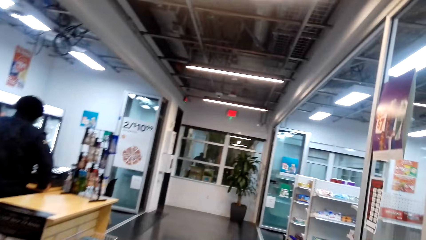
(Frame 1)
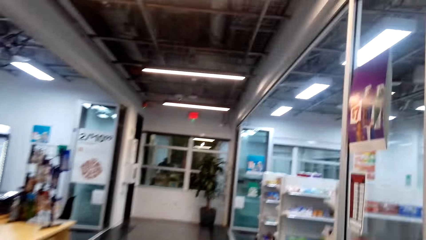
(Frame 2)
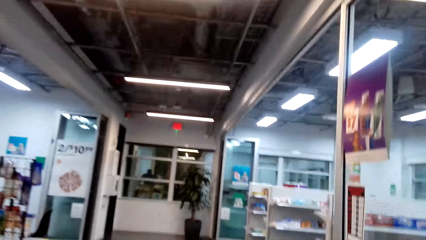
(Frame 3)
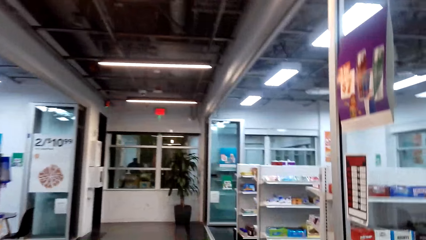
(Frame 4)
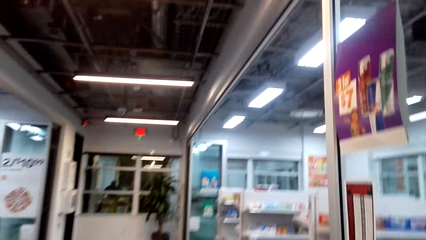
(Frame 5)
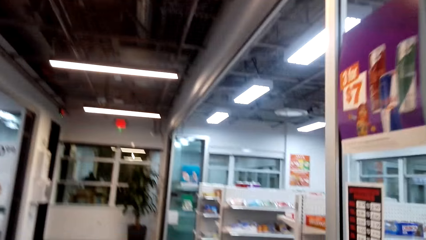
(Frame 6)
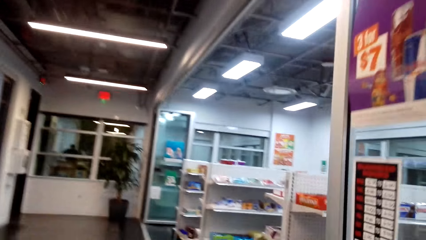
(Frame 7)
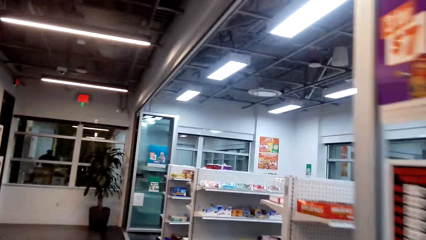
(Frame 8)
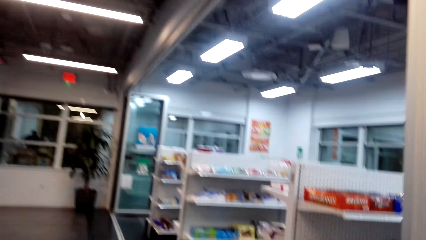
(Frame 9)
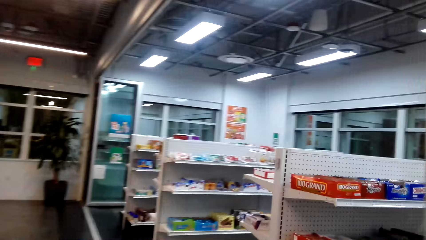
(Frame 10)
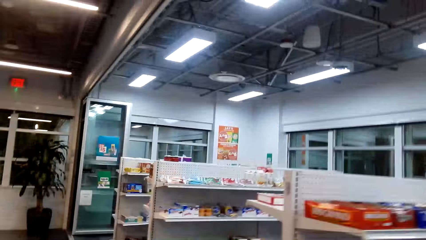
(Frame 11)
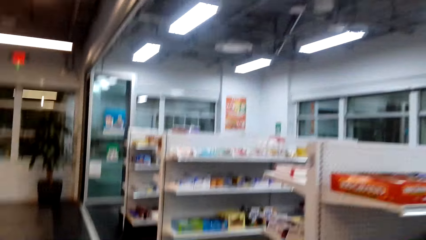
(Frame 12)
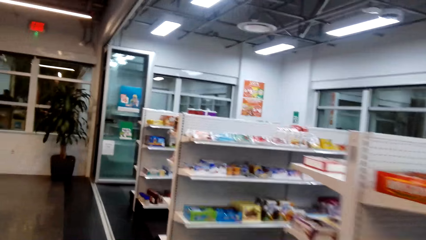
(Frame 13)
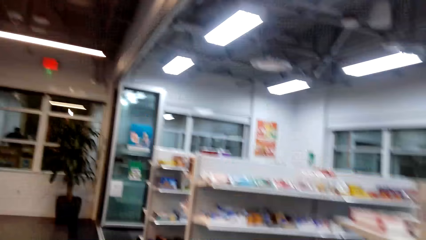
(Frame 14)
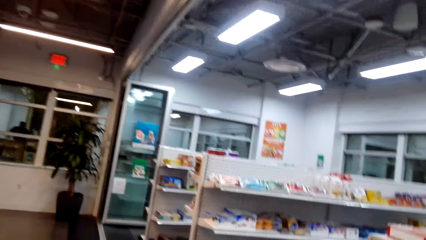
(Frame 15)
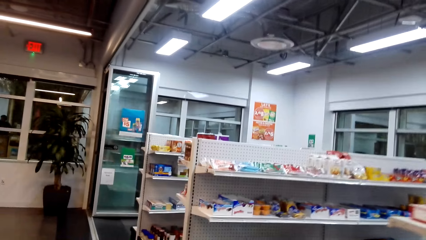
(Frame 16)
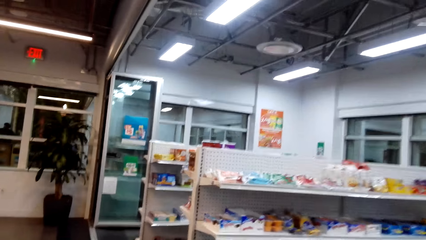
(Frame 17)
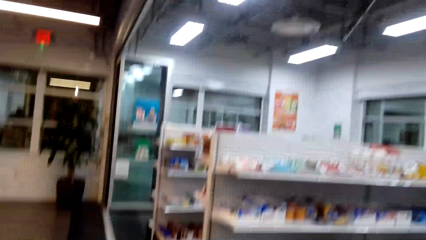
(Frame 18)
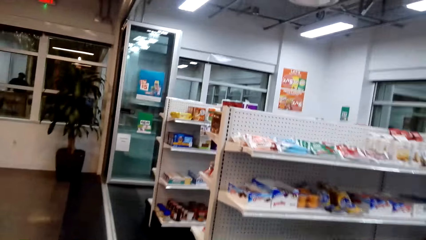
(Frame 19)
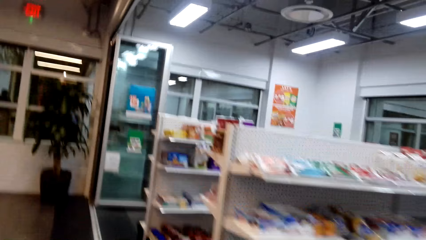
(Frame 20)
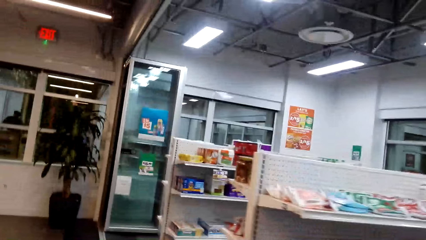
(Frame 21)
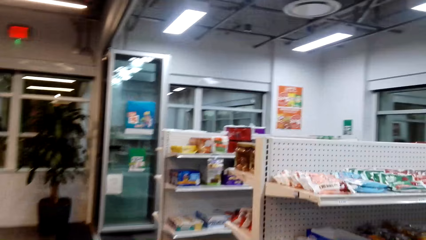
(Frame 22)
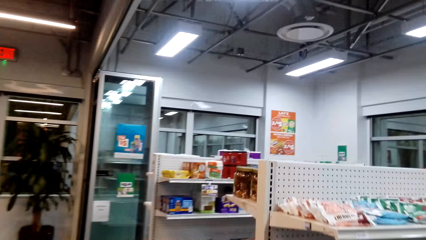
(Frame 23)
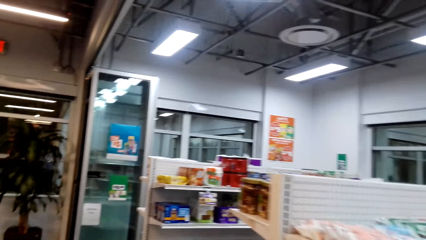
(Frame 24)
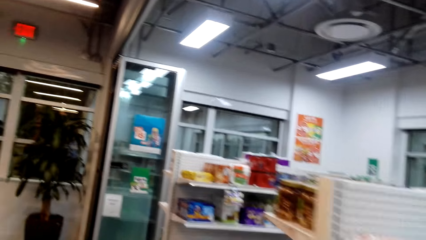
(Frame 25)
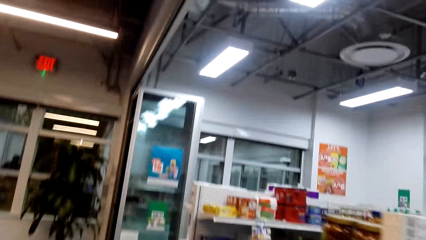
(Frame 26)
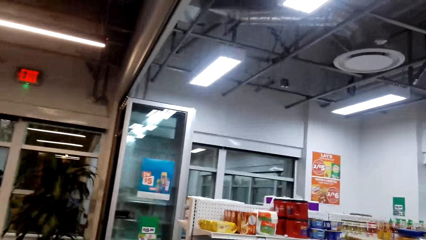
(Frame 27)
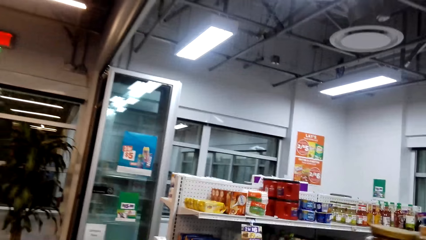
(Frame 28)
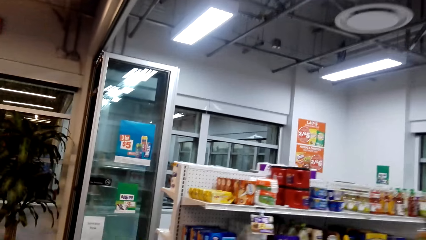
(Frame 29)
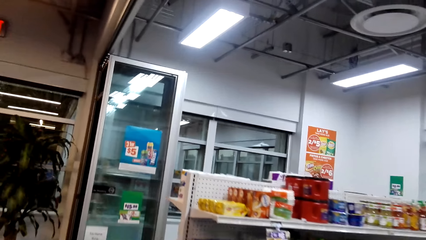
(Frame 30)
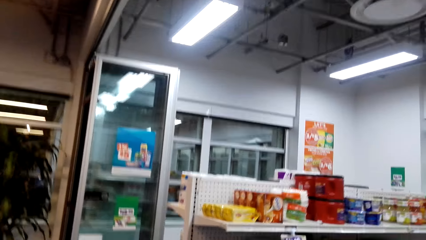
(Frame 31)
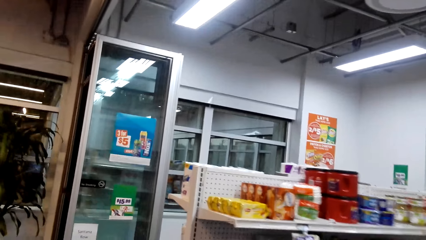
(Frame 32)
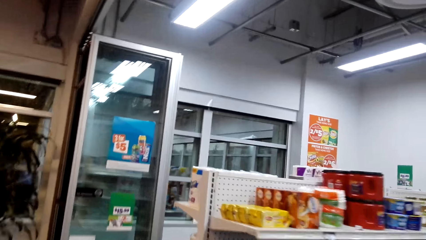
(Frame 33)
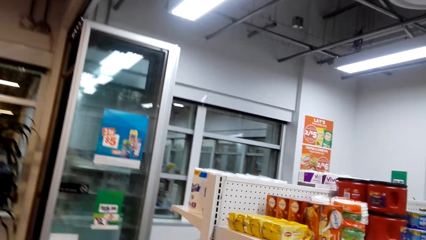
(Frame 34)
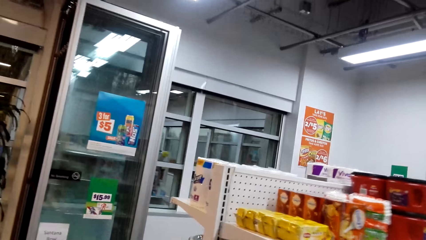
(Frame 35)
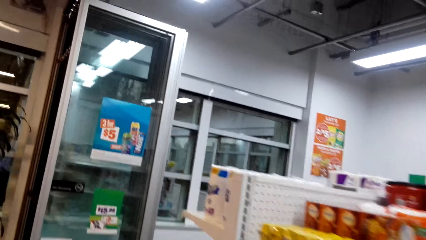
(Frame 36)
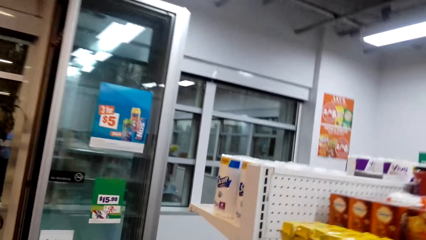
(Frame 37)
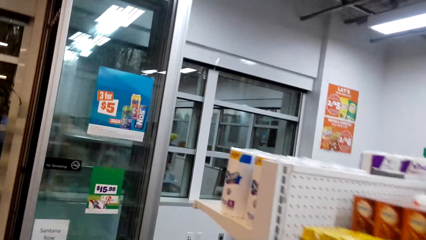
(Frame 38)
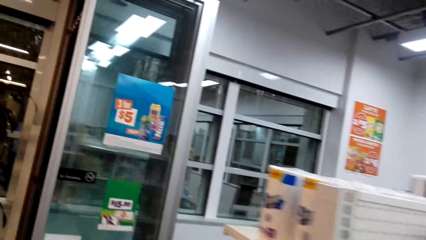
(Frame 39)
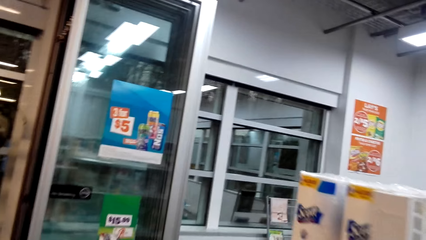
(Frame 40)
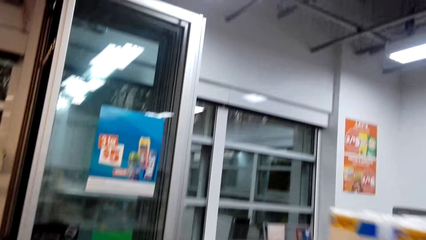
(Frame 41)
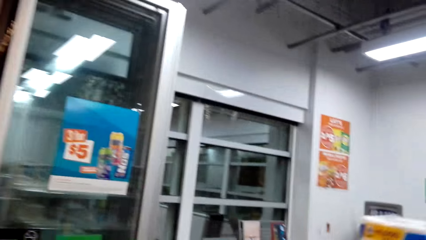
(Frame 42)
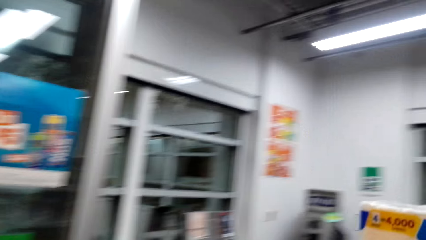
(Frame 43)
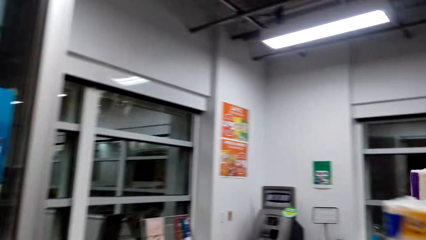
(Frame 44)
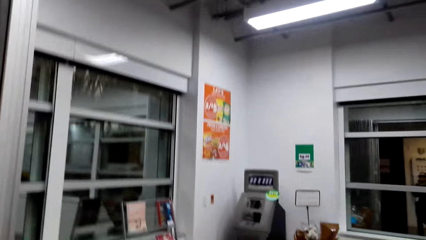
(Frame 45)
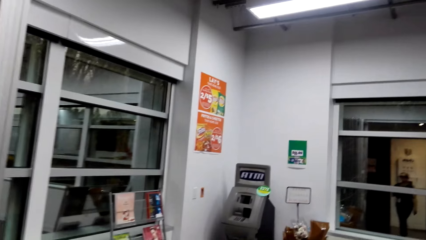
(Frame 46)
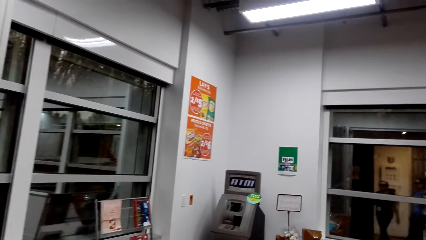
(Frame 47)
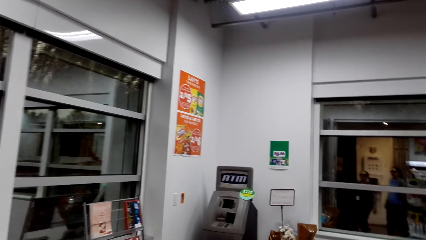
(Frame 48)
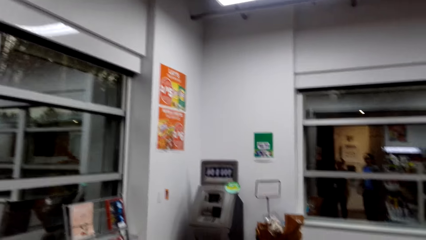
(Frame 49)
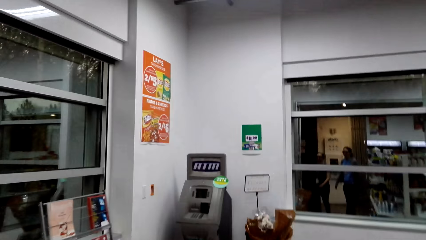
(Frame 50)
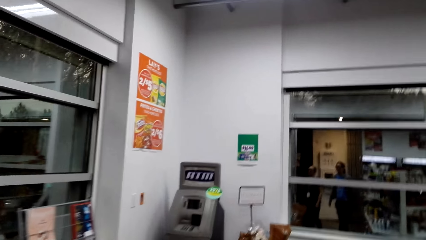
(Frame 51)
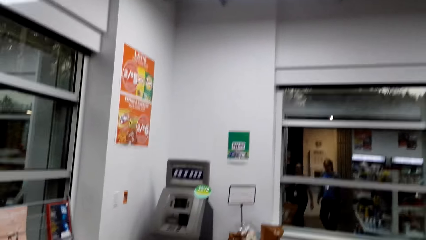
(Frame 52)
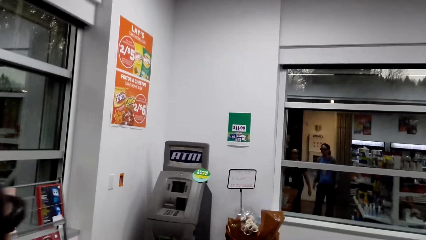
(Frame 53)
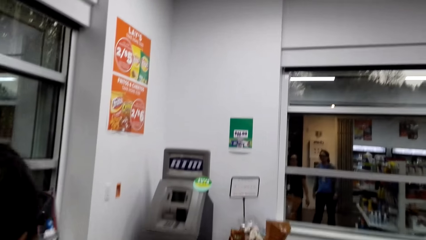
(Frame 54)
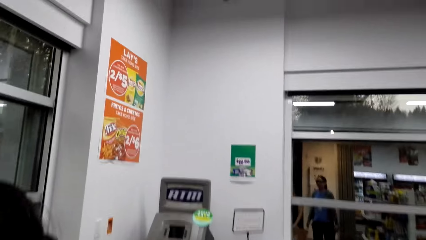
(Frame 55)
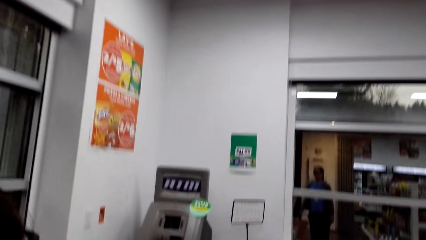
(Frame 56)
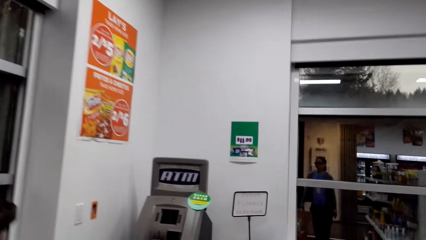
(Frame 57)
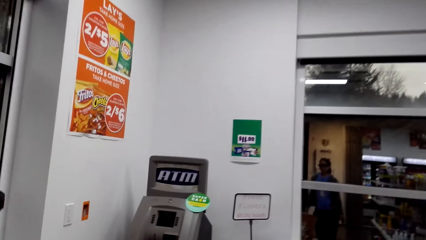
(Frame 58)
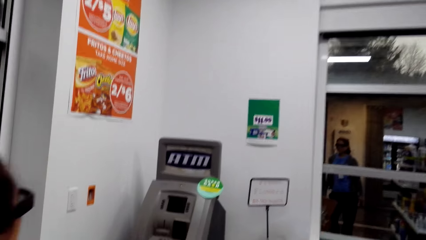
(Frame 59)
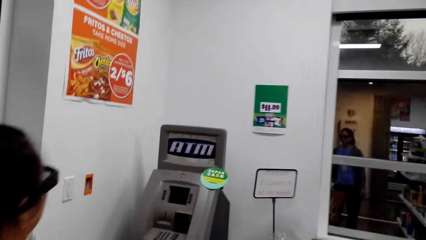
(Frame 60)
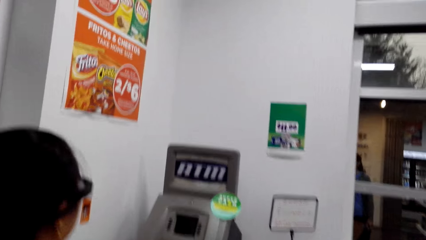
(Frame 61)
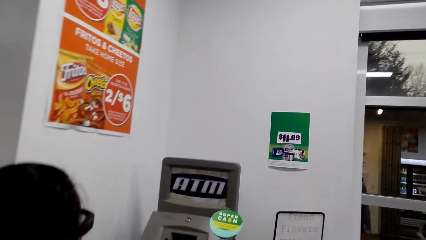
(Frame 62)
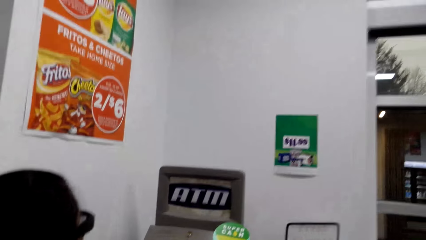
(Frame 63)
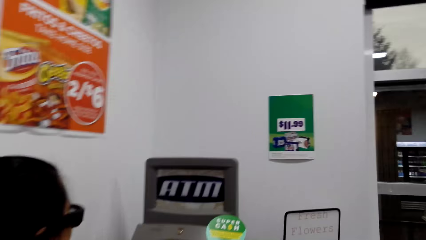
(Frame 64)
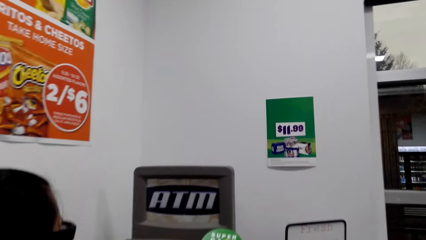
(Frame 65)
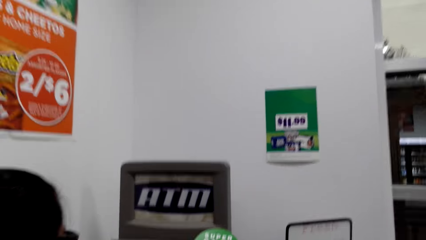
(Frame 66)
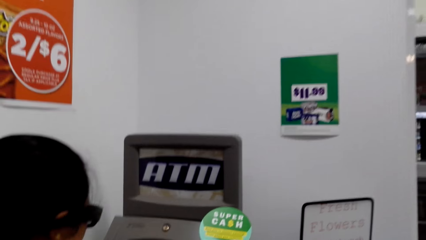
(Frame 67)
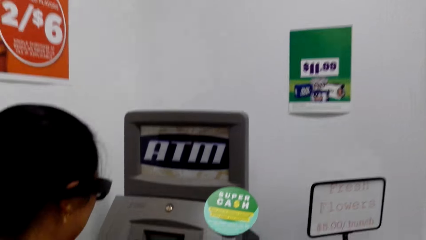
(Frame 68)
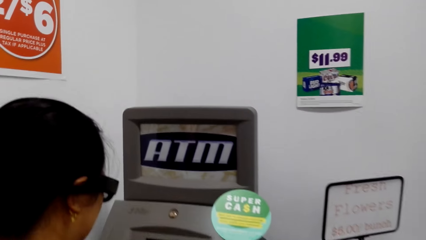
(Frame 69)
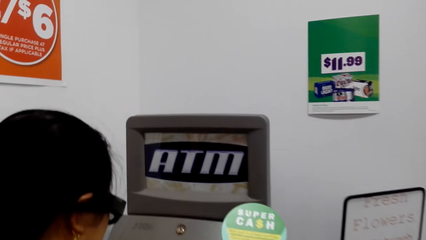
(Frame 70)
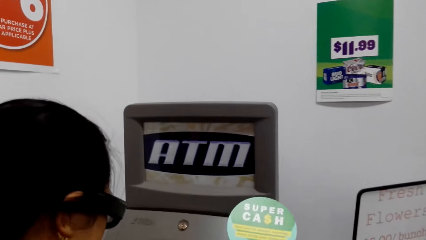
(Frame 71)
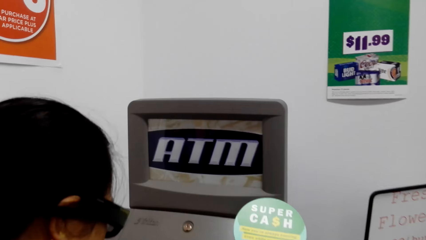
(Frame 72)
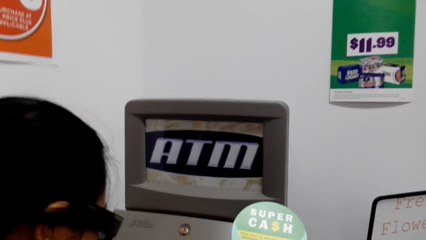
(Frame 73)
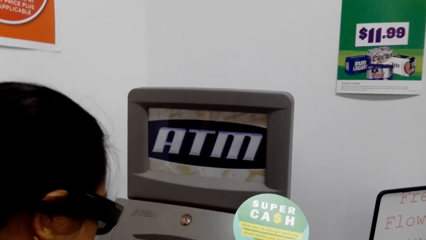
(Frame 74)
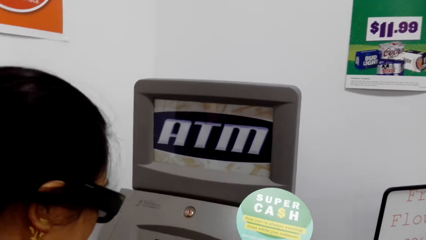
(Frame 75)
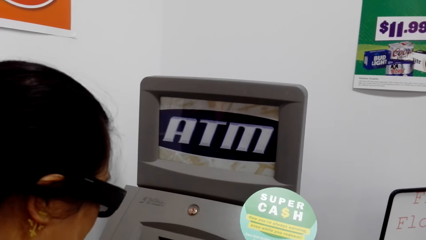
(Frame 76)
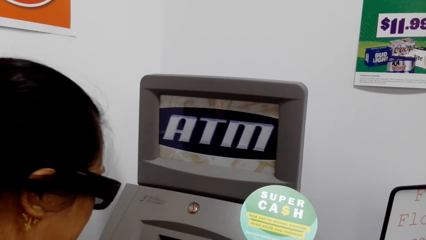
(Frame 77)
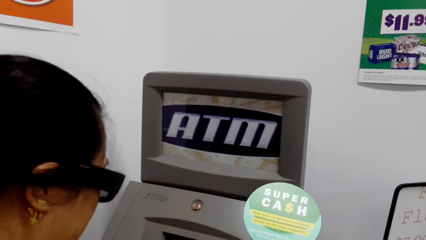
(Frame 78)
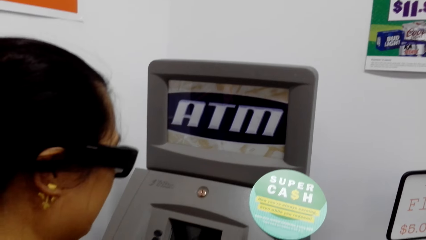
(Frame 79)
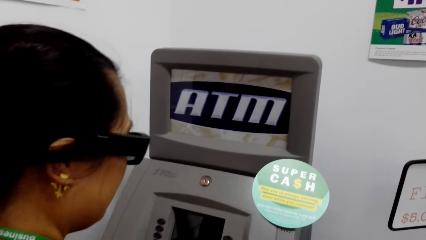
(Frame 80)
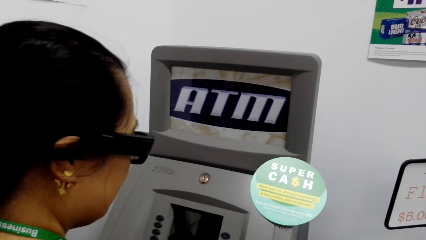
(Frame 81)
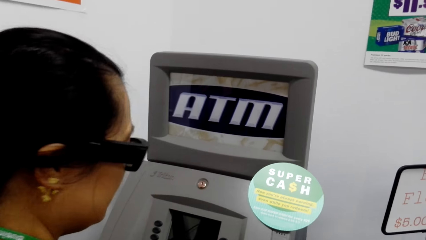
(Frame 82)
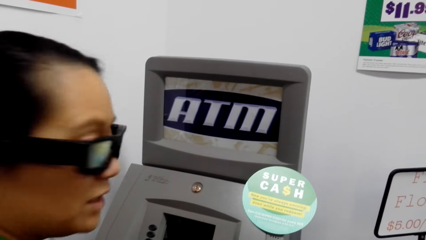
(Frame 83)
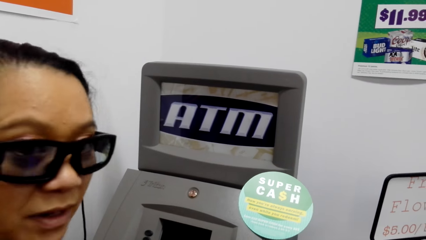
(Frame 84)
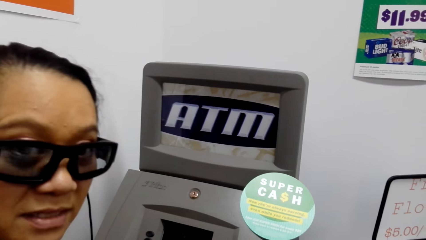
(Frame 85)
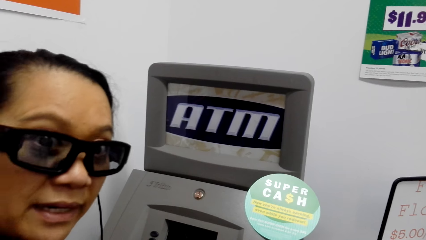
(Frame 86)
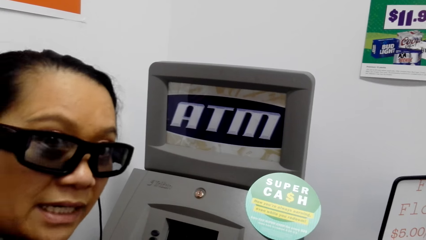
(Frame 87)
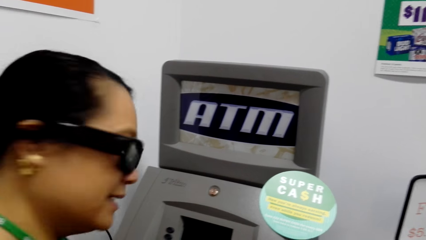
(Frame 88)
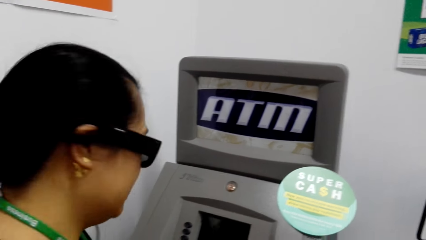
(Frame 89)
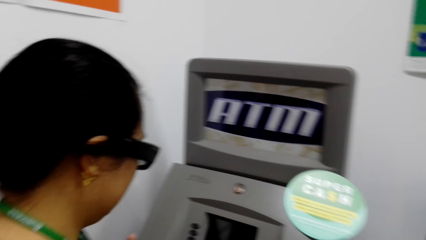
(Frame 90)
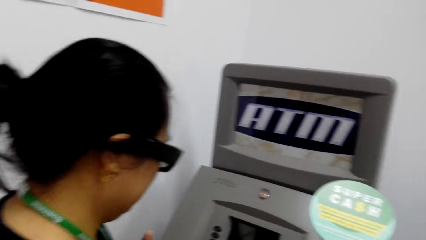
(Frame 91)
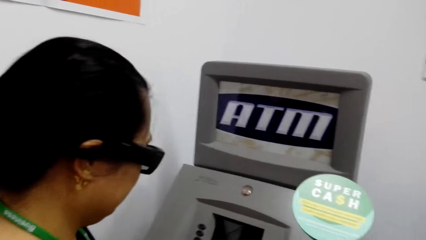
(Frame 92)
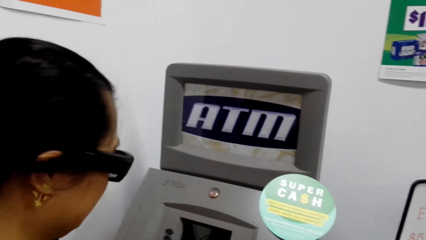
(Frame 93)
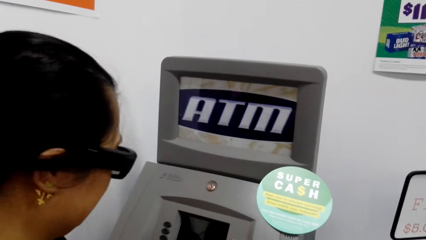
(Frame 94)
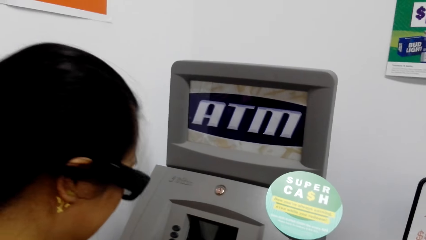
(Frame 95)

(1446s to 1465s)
A woman operates an ATM machine. The woman presses the buttons of the machine.
